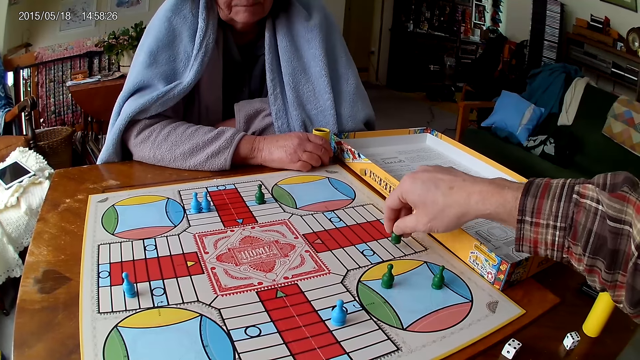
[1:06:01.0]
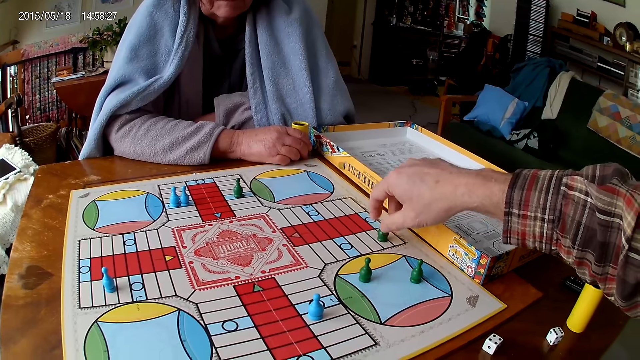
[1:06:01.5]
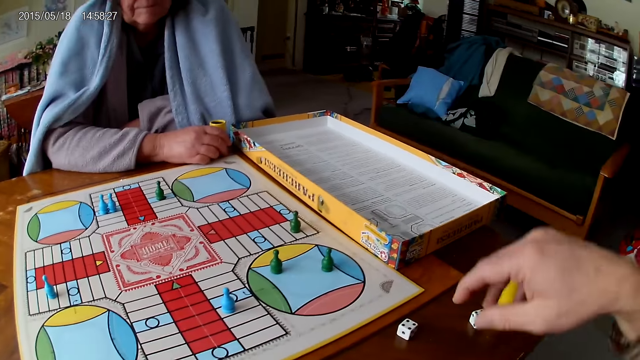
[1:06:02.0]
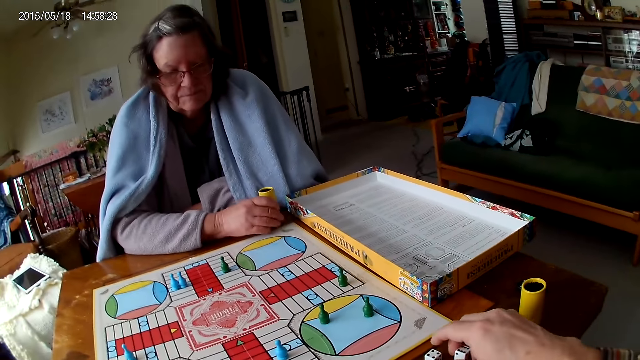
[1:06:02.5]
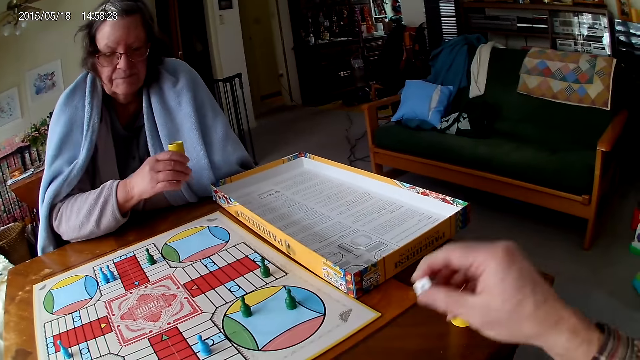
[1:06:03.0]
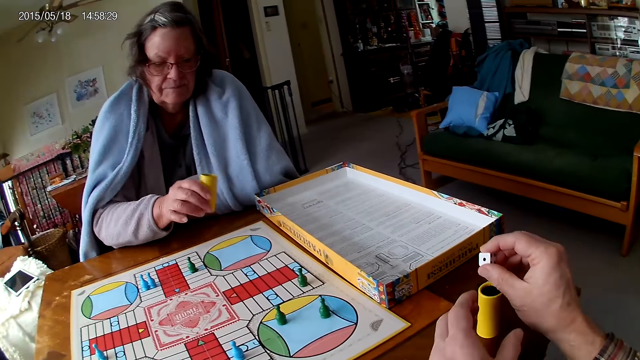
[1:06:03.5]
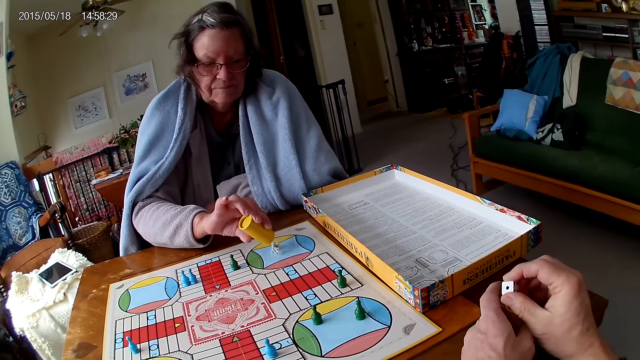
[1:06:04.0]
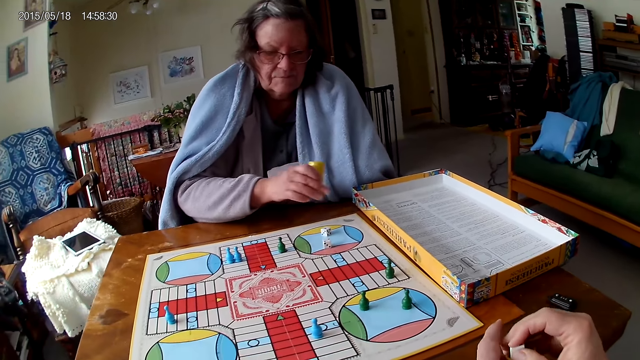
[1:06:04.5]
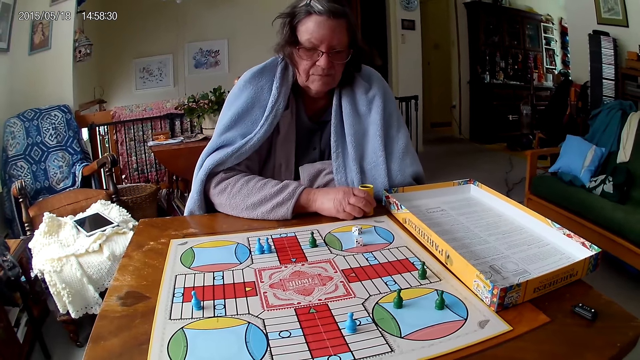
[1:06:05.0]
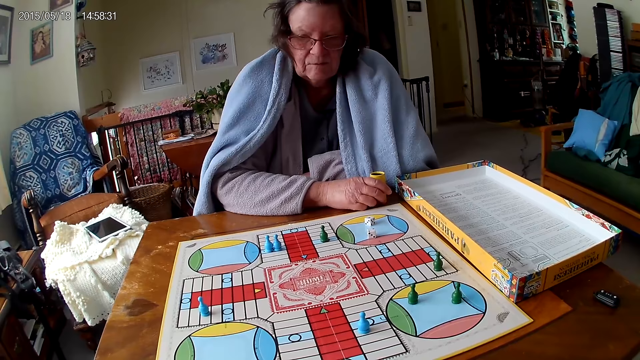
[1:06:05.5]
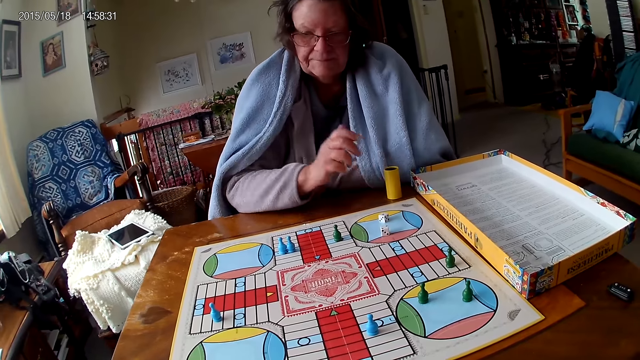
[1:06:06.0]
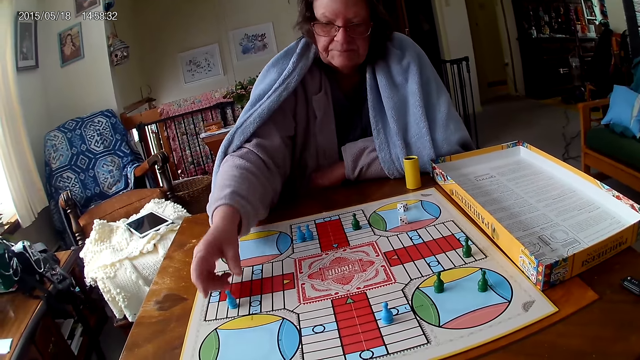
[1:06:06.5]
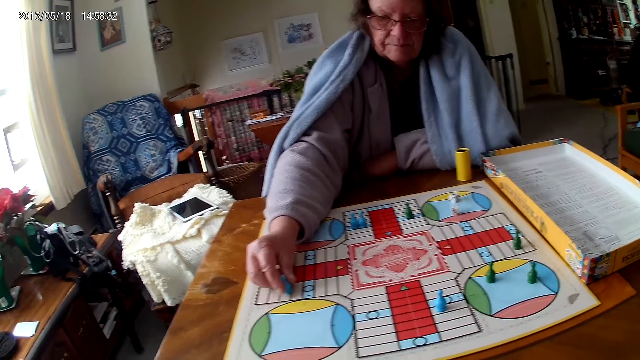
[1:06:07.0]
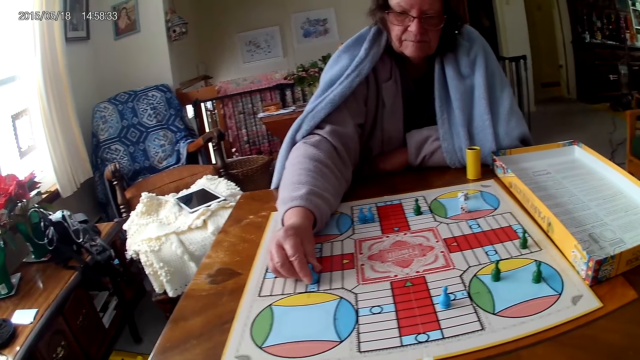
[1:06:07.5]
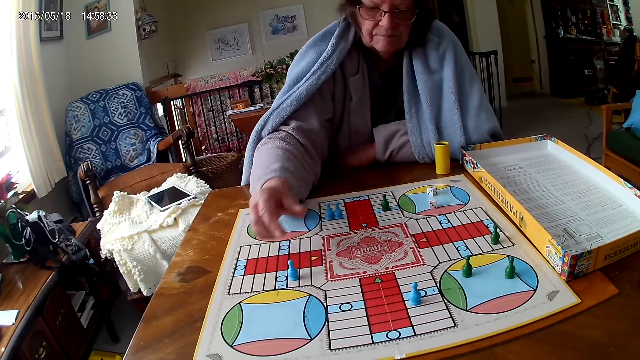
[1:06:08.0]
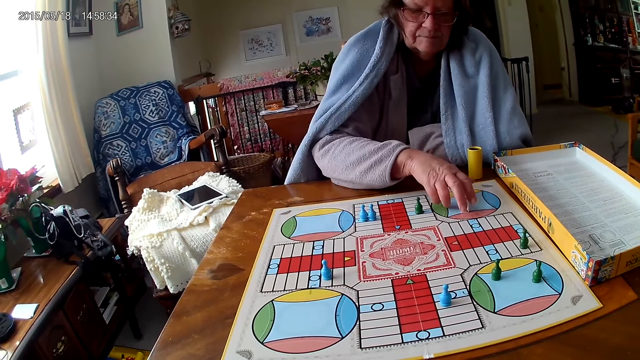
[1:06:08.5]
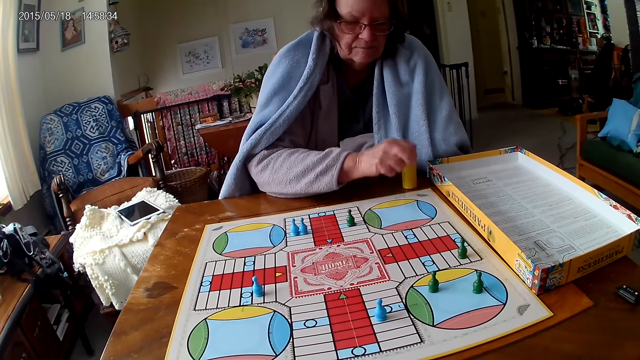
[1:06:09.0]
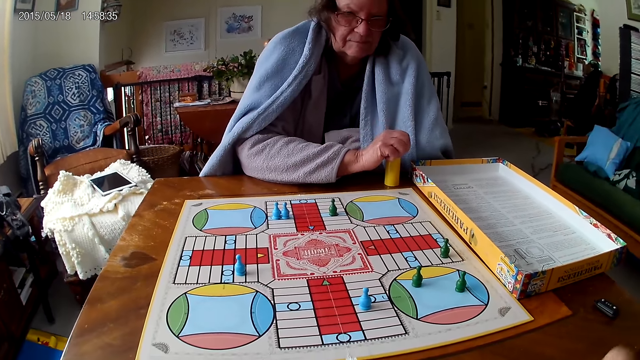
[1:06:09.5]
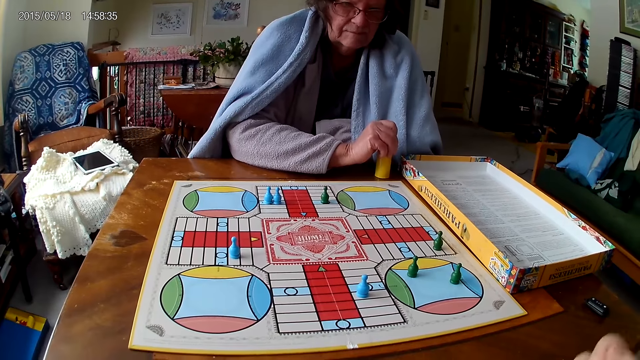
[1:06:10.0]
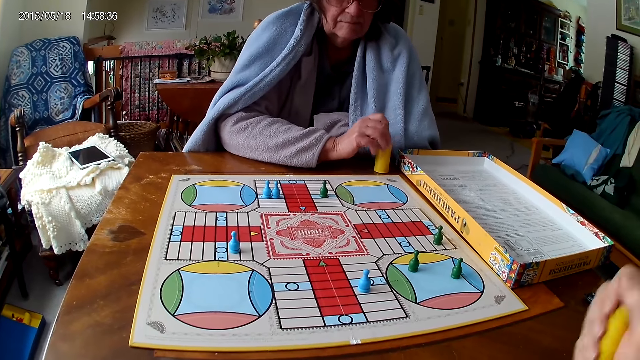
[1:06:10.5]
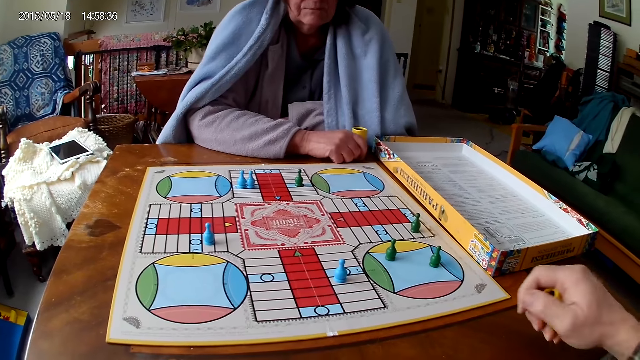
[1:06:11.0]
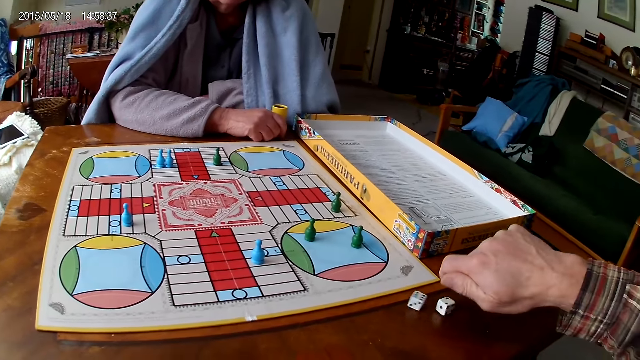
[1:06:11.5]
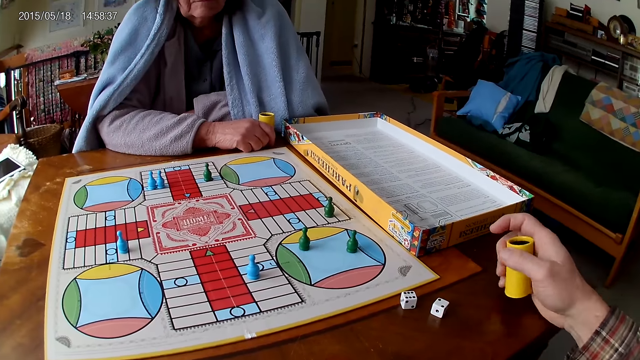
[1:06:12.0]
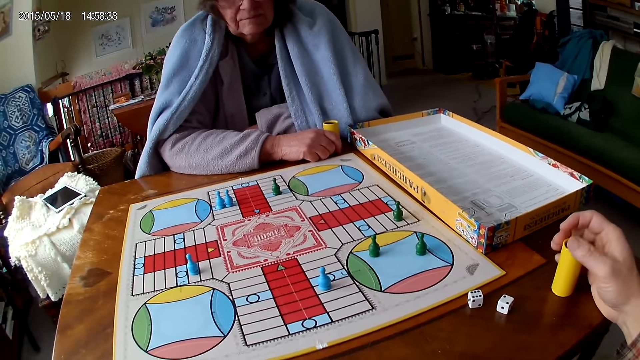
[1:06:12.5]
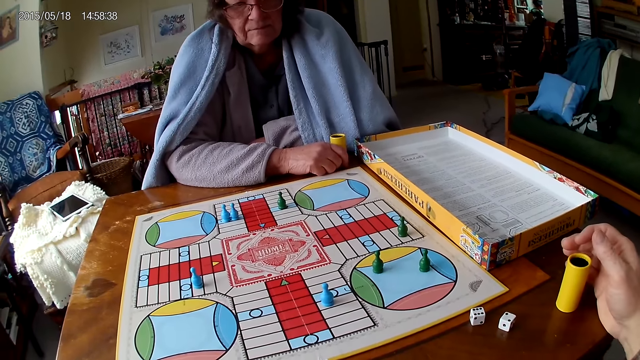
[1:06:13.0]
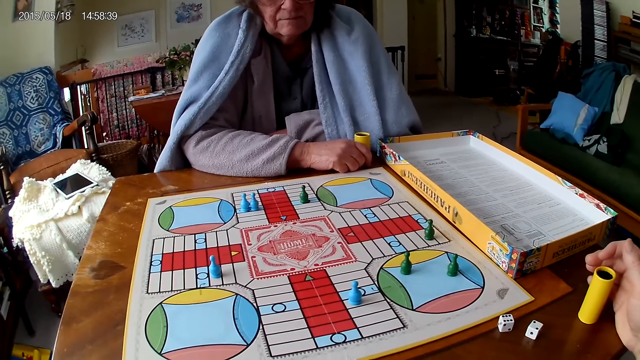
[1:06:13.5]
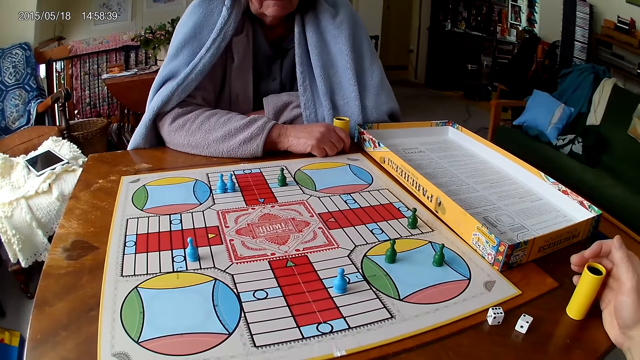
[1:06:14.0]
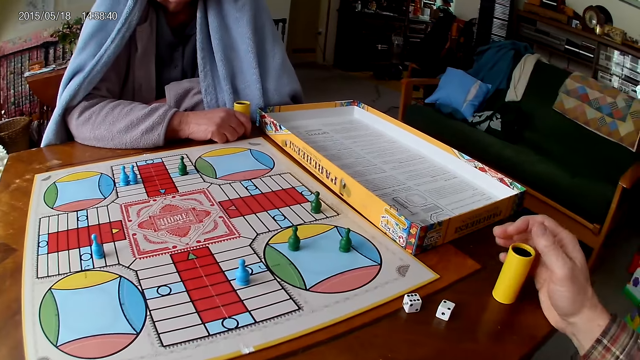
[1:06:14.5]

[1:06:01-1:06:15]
The camera wearer packs the dice on the ludo game with his left hand. A woman picks the dice cup from the table with her right hand. The woman shakes the dice cup in her right hand. The camera wearer puts the dice in the dice cup on the table. The woman pours the dice in the dice cup on the ludo game with her right hand. The woman drops the dice cup on the table with her right hand. The woman moves the pawn. The woman counts the tiles on the ludo game on the table with ludo tokens in her right hand. The woman packs the ludo tokens from the ludo game on the table with her right hand. The woman puts the dice in the dice cup on the table with her right hand. The camera wearer shakes the dice cup in his right hand. He pours the dice in the dice cup on the ludo game with his right hand. He drops the dice cup on the table with his right hand.

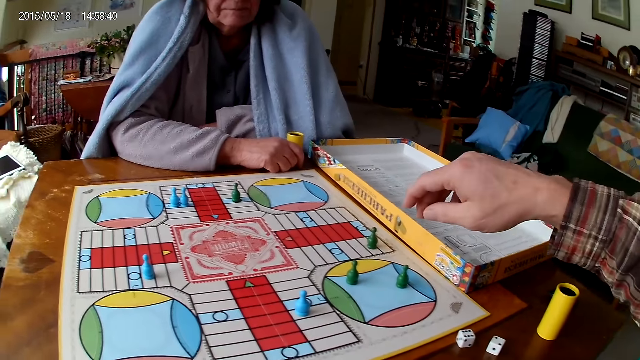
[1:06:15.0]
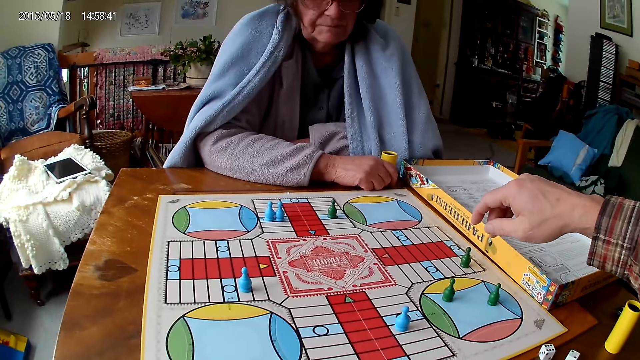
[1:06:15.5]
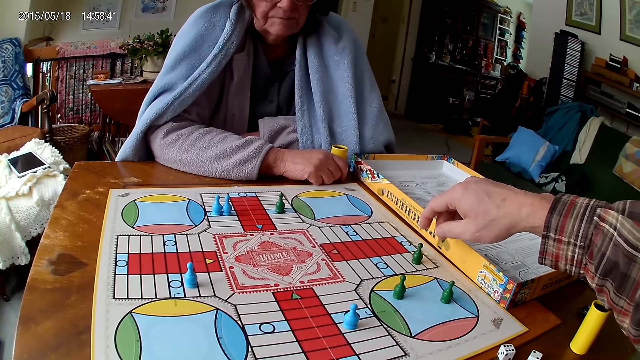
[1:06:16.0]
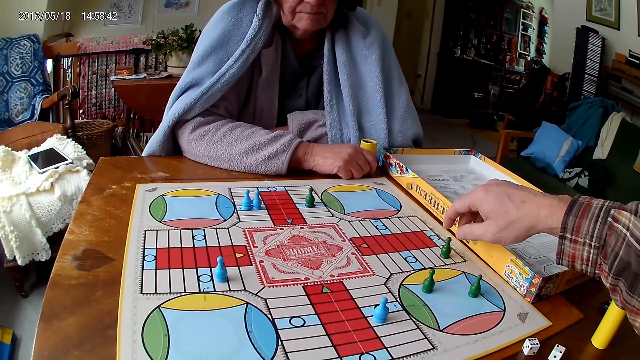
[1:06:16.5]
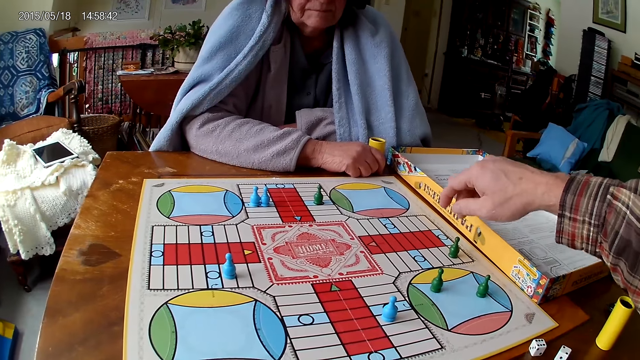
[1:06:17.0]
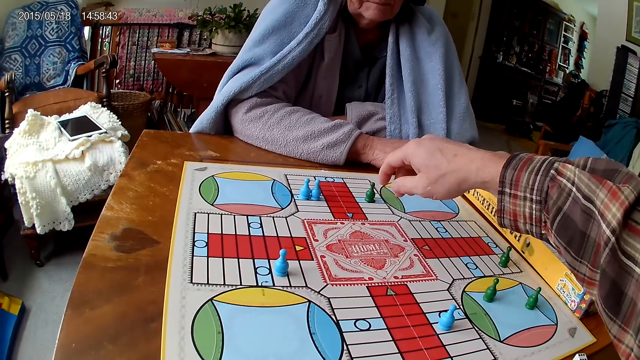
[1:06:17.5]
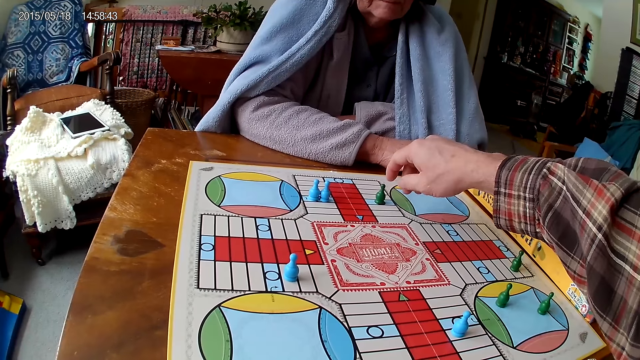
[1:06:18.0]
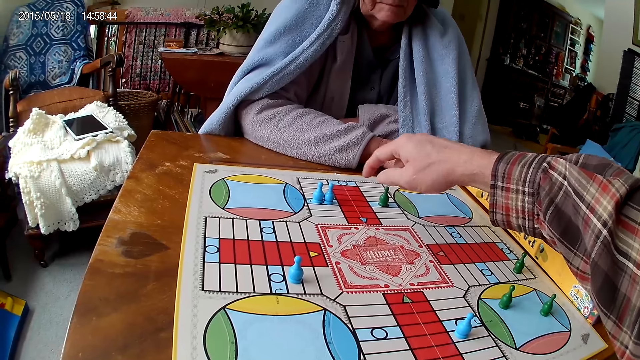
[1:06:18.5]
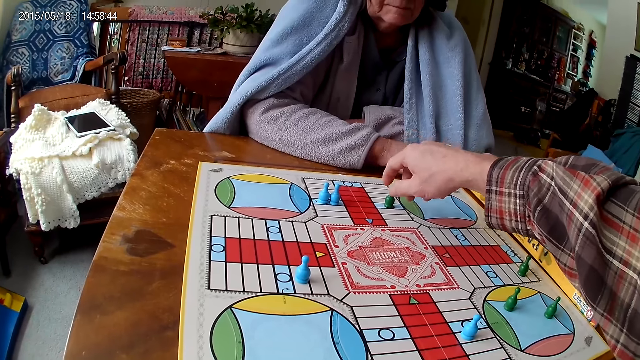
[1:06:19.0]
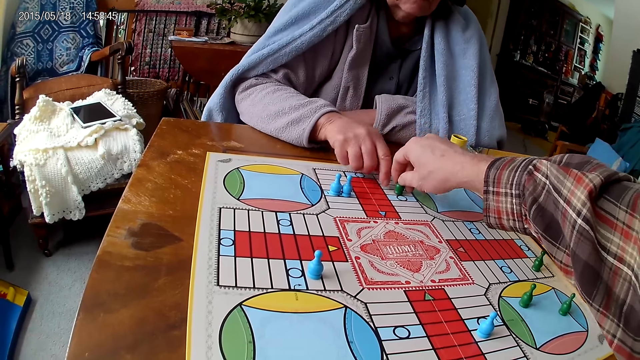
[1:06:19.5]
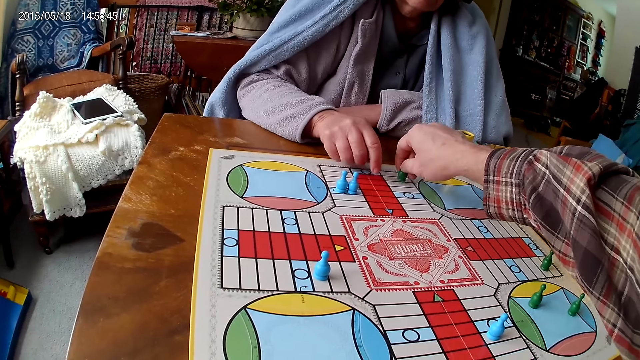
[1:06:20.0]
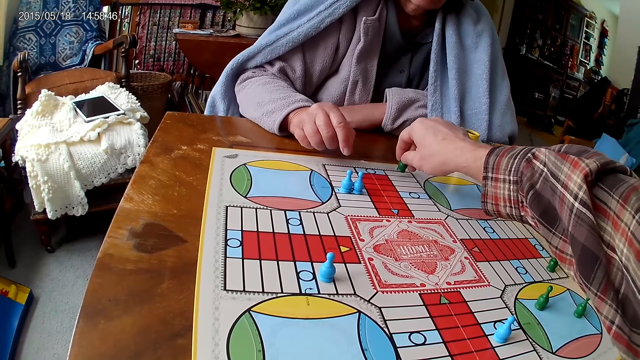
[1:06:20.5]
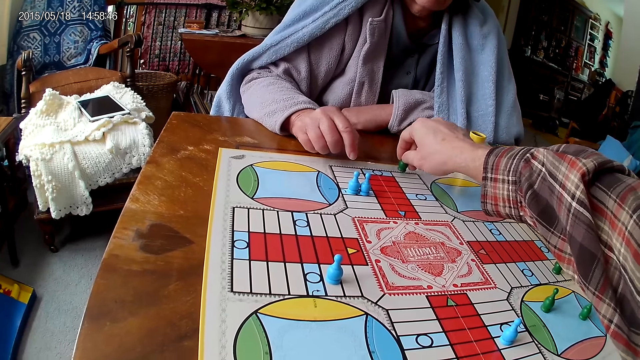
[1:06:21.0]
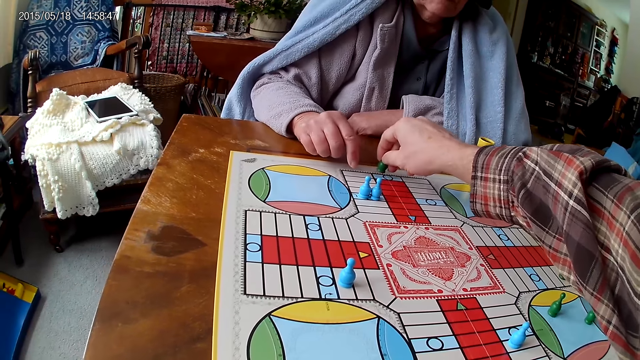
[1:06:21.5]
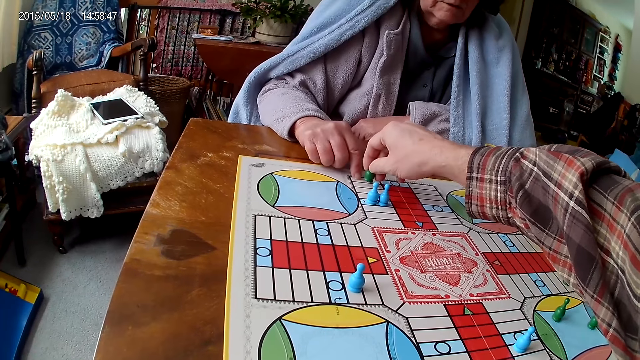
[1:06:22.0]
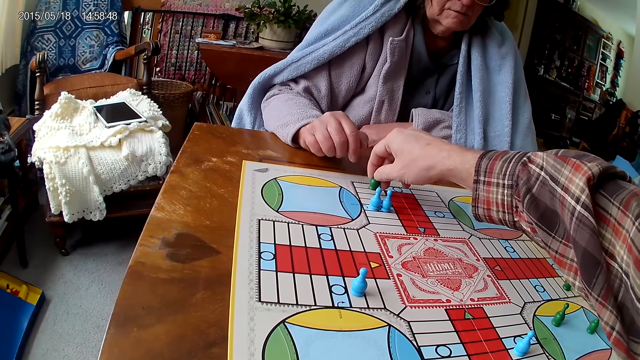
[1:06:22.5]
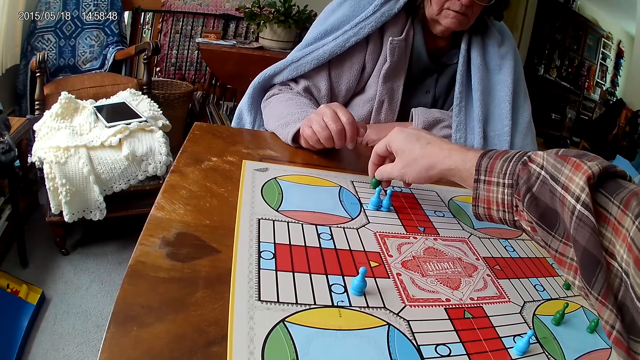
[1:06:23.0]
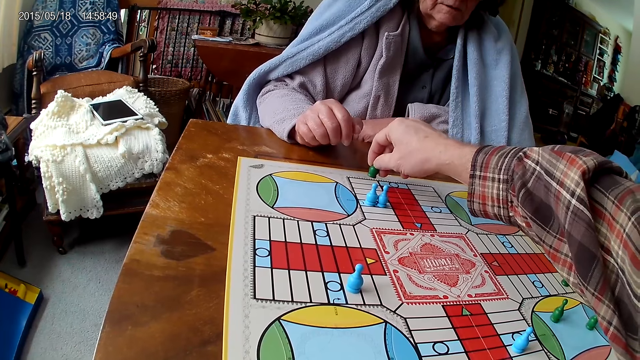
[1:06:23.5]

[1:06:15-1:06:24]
The camera wearer moves the pawn. He counts the tiles on the ludo game on the table with ludo tokens in his right hand.
